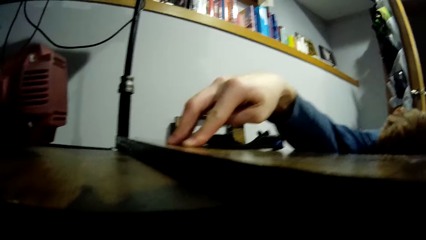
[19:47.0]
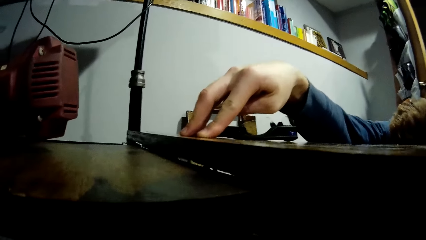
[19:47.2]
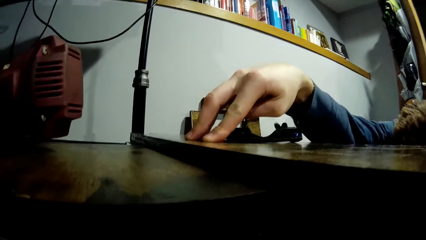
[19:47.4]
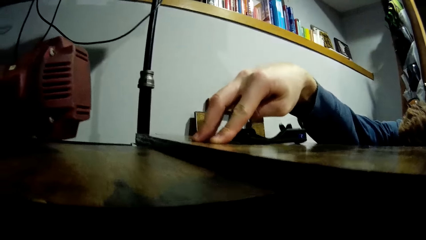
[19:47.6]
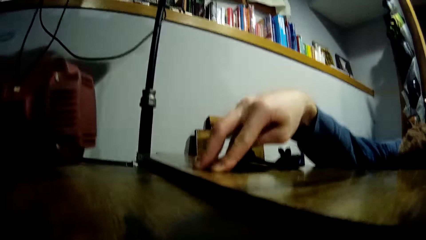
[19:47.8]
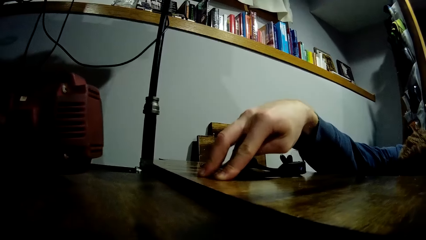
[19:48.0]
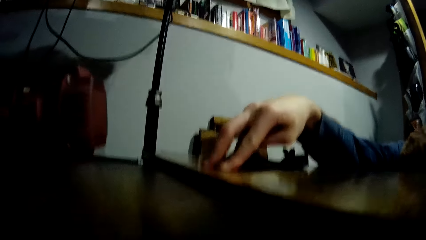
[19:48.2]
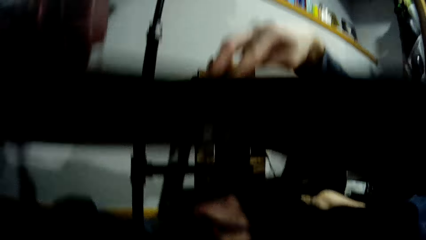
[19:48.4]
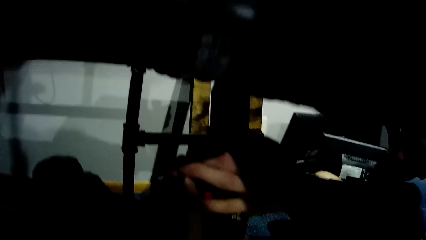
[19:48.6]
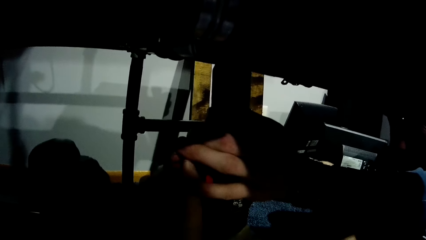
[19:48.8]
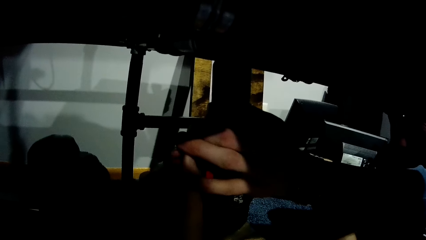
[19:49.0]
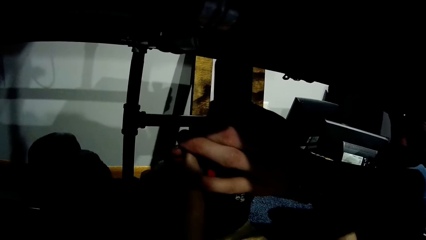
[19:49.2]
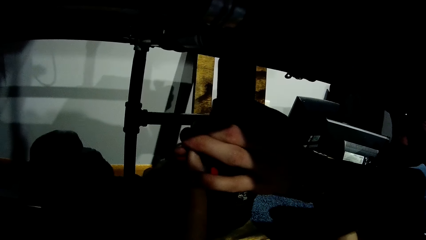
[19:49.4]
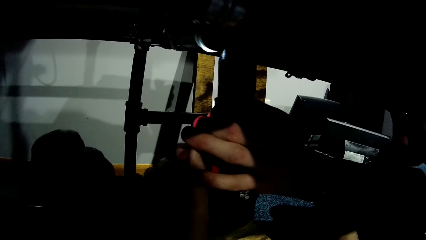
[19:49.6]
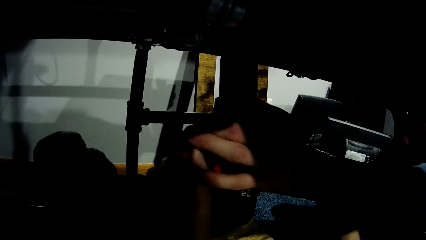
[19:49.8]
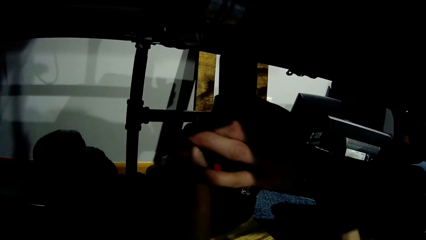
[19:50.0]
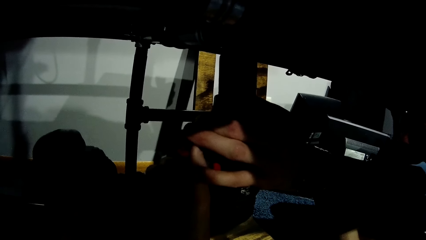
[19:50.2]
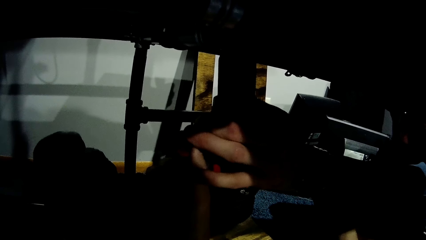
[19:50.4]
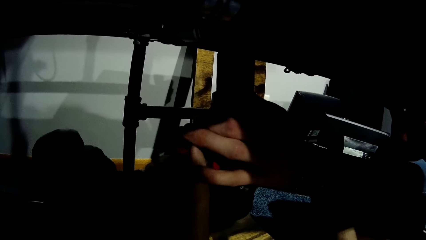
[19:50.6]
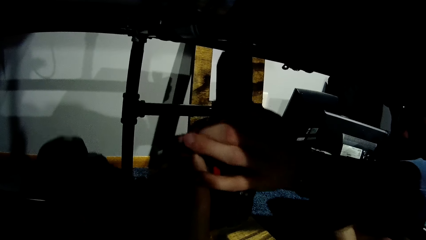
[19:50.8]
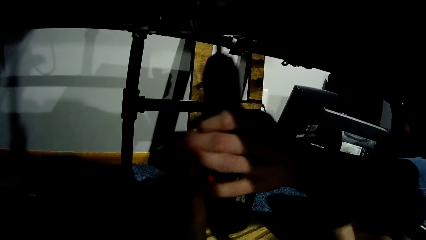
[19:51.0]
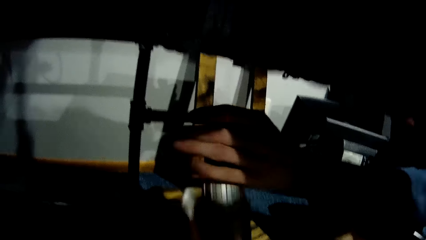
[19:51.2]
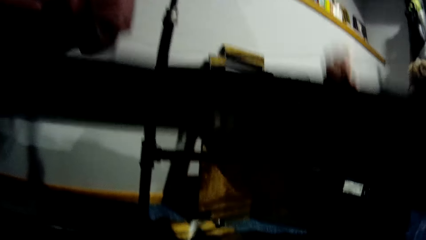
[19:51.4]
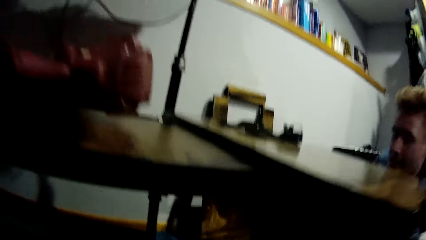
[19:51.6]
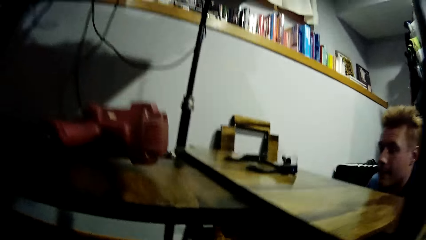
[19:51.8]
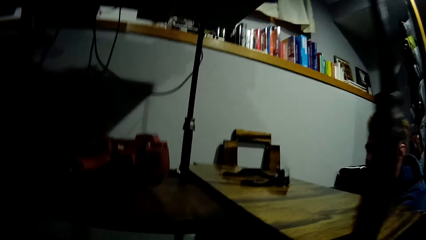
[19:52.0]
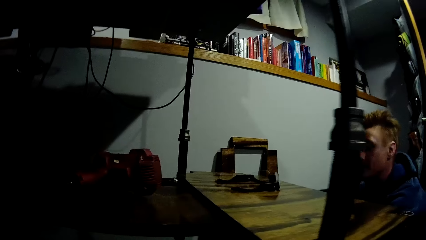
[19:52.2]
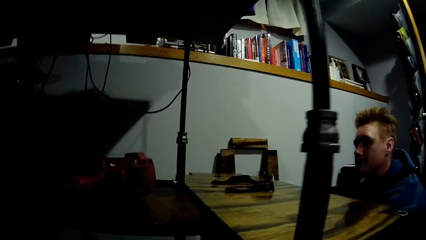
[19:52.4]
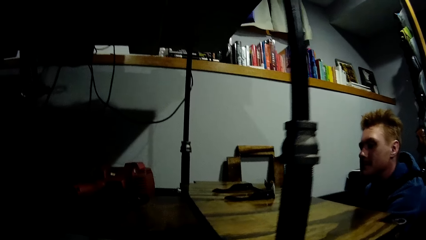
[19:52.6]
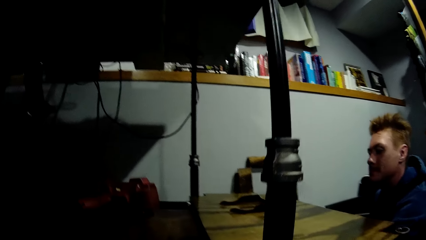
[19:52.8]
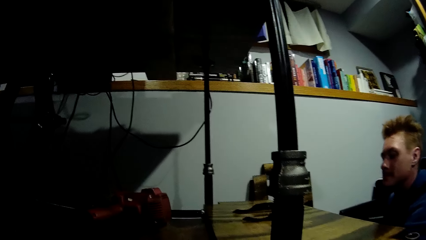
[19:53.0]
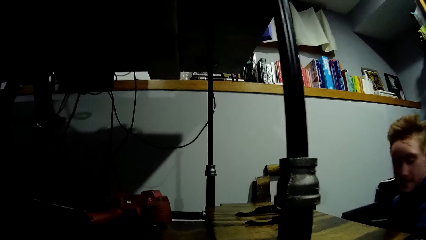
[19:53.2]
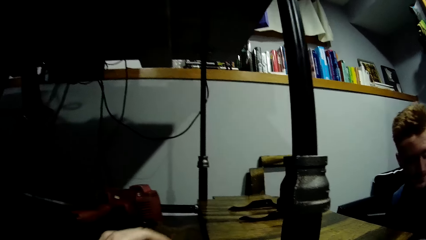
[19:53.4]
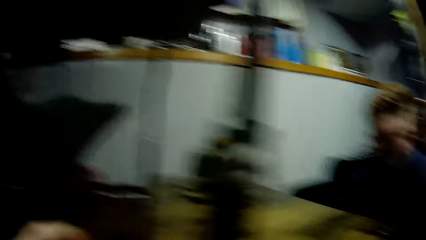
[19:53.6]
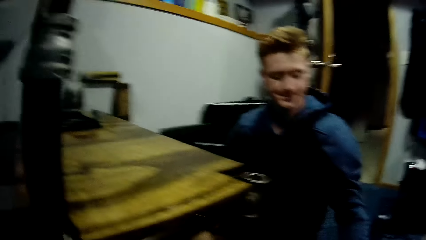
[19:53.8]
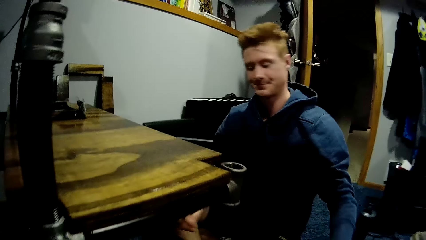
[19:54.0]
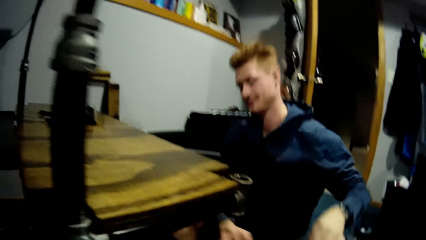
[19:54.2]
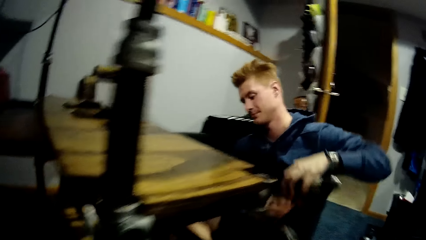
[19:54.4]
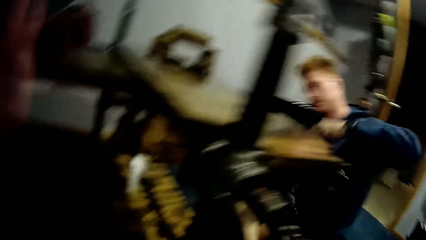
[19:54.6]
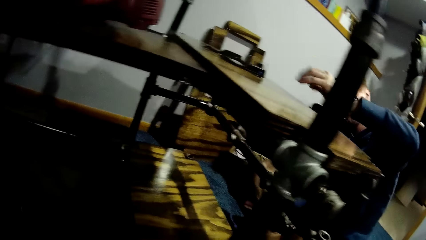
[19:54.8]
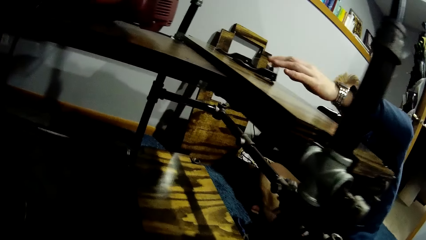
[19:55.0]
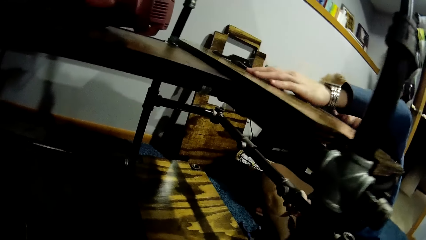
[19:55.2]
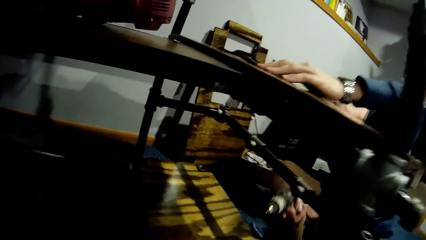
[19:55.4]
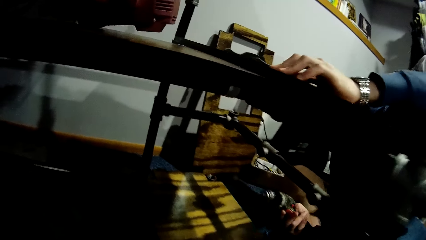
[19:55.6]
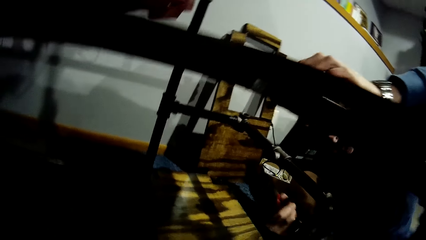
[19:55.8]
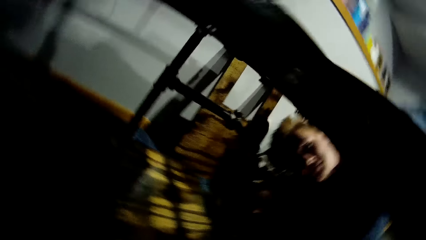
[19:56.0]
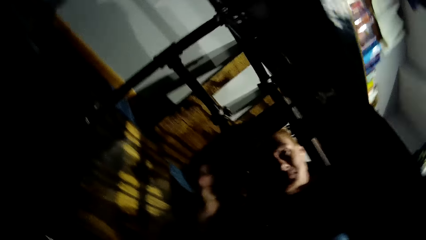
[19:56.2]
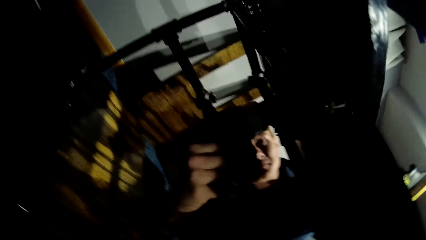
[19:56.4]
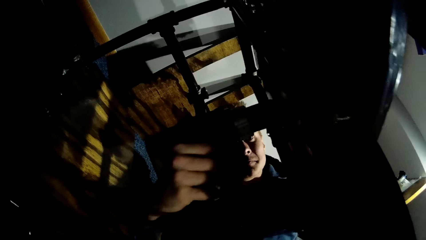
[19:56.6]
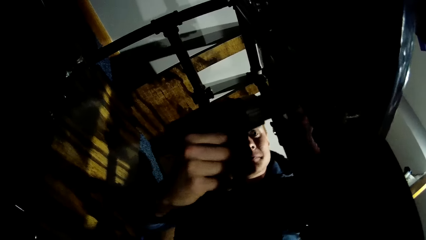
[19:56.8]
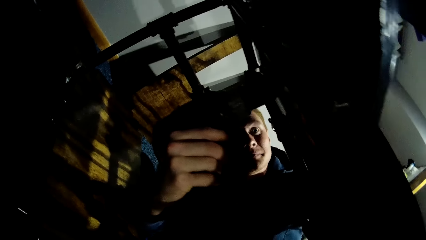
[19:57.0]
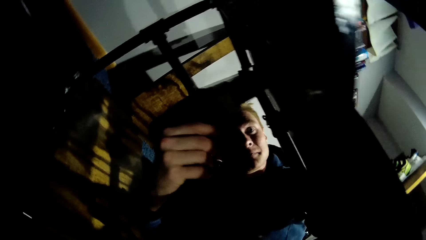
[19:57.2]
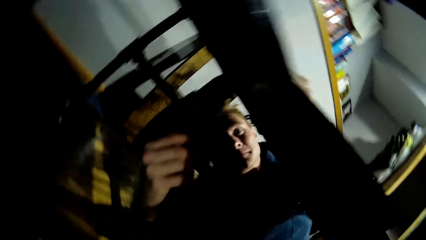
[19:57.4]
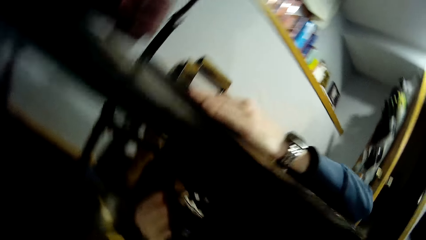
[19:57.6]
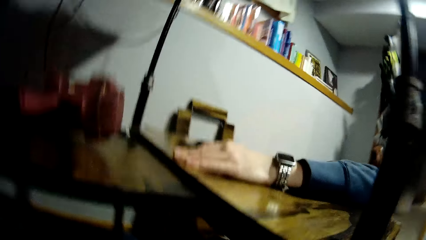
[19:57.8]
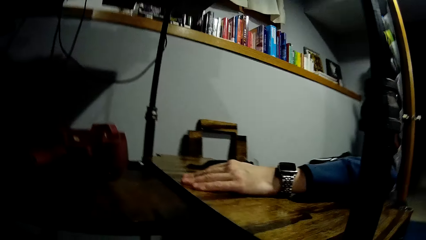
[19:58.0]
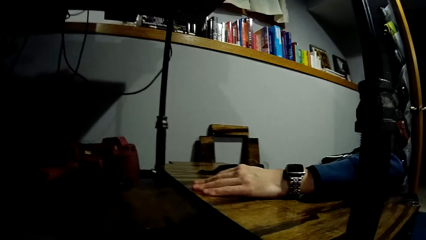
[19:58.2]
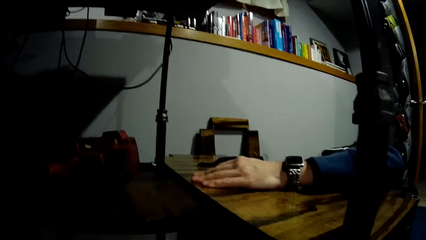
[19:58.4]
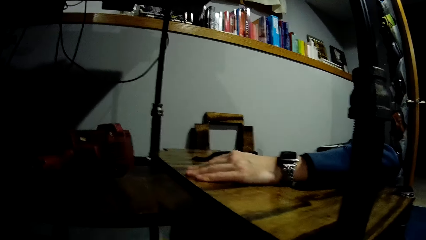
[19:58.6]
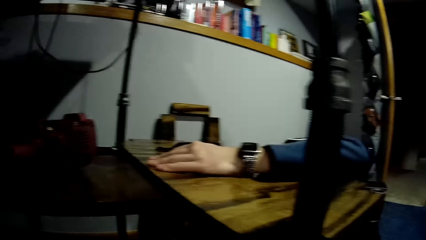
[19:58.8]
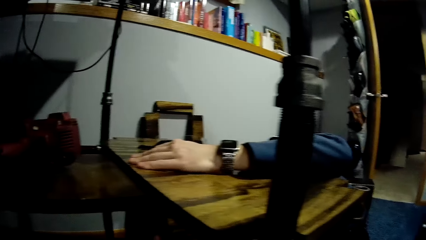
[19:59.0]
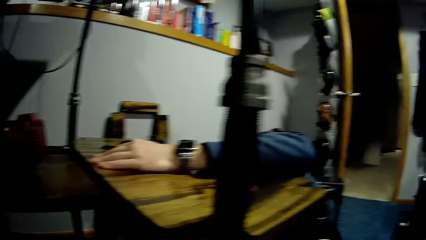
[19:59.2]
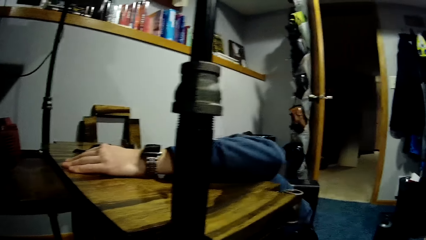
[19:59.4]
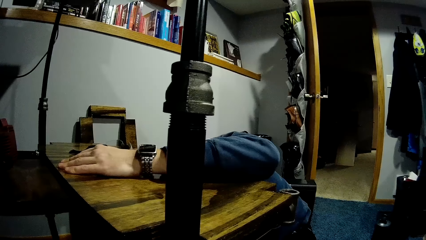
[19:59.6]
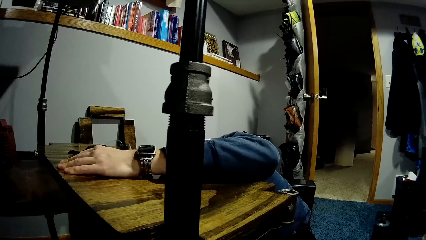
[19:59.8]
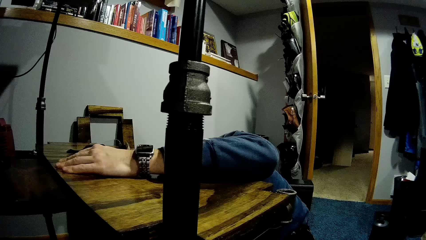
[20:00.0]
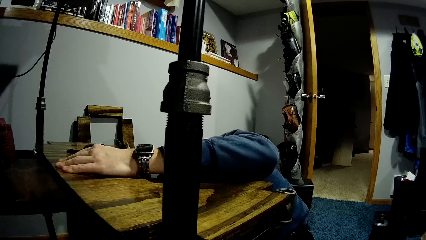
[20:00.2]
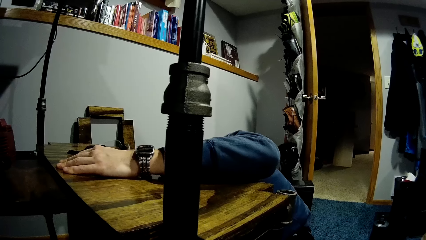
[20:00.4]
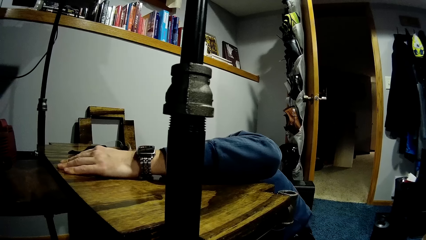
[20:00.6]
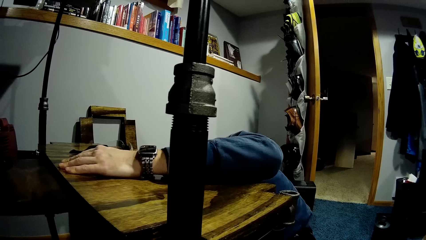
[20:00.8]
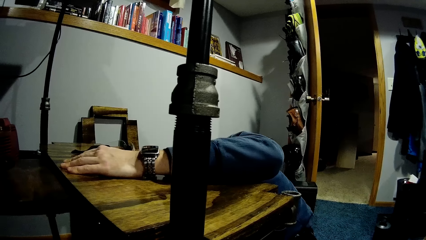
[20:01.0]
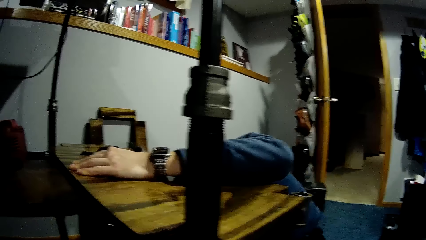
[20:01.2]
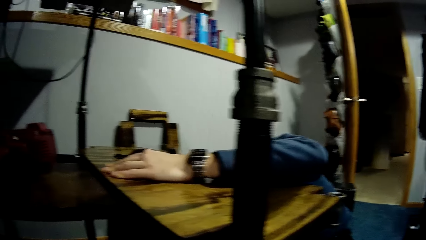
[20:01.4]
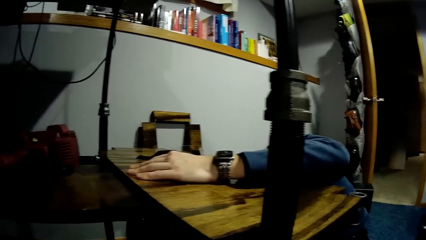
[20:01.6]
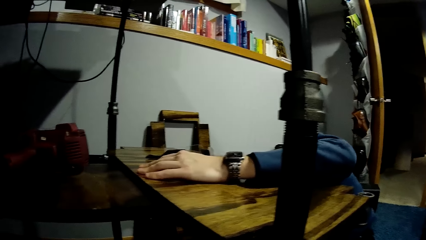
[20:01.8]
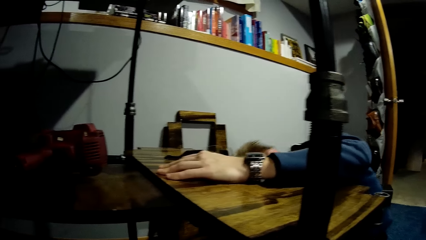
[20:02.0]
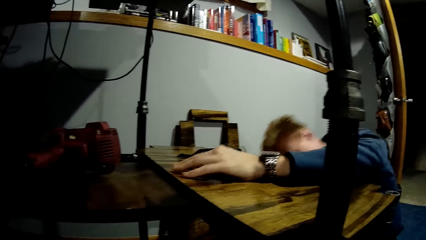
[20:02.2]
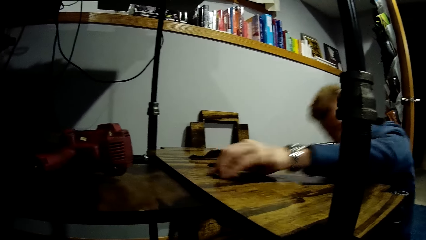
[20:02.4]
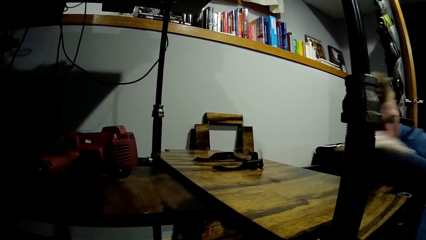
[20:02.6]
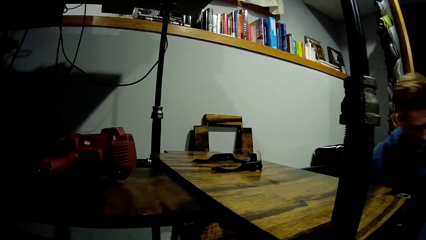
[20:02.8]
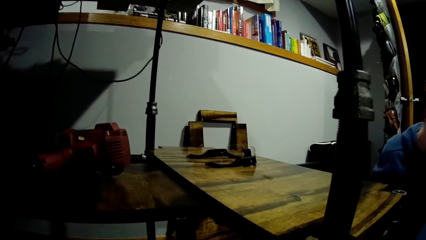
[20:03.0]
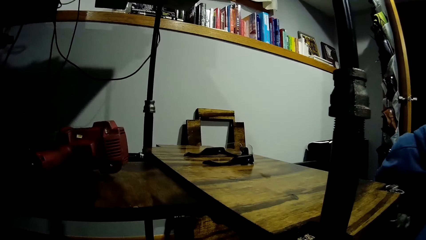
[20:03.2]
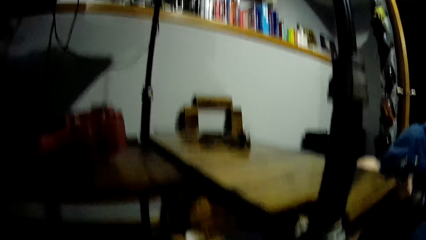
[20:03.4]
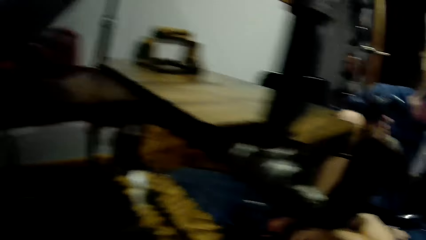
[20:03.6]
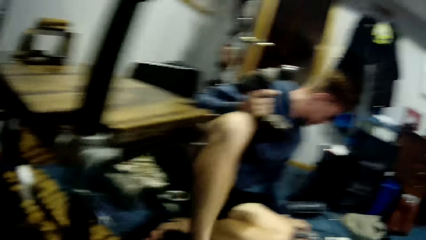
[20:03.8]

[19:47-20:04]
A person presses the board. The camera wearer stares at the board. The person stares on the board, picks up the screw gun, and drives in the screw to the board.
